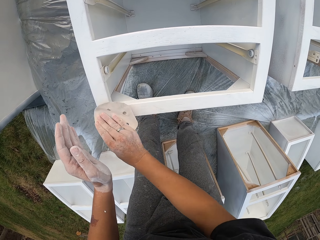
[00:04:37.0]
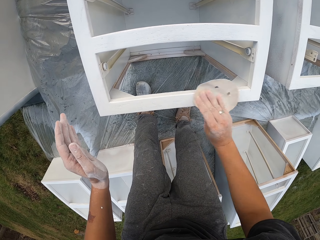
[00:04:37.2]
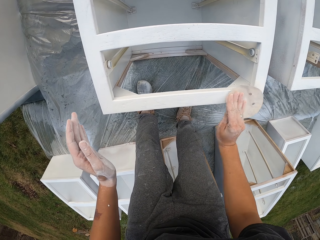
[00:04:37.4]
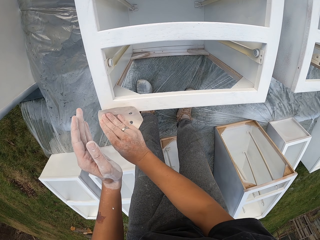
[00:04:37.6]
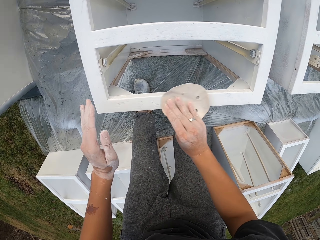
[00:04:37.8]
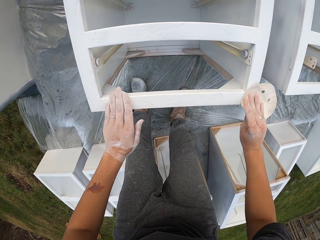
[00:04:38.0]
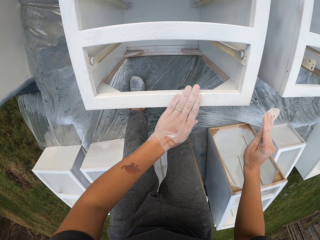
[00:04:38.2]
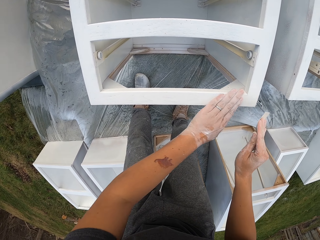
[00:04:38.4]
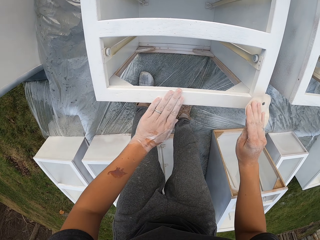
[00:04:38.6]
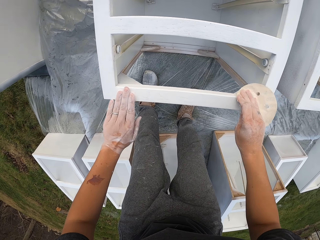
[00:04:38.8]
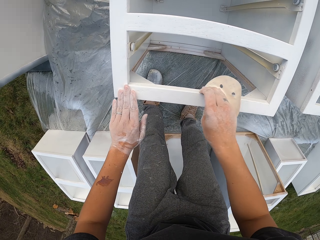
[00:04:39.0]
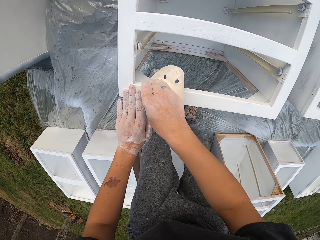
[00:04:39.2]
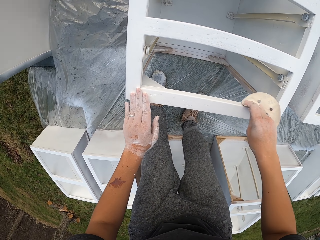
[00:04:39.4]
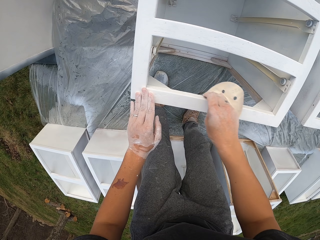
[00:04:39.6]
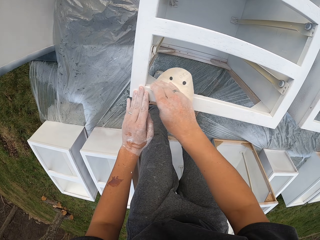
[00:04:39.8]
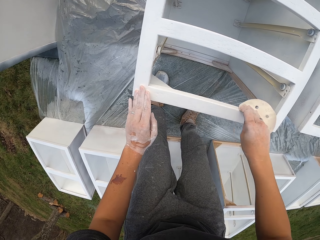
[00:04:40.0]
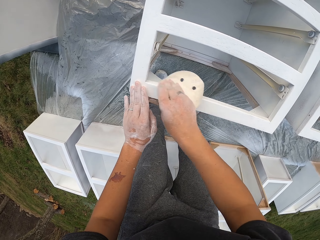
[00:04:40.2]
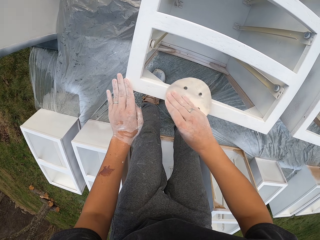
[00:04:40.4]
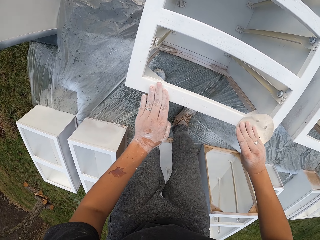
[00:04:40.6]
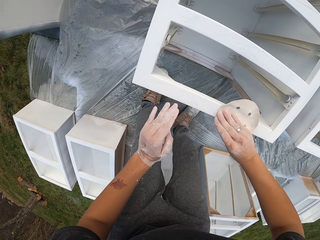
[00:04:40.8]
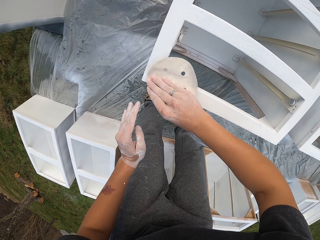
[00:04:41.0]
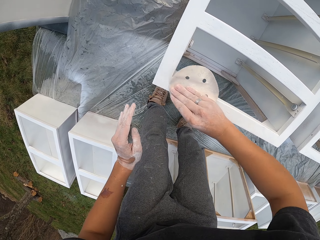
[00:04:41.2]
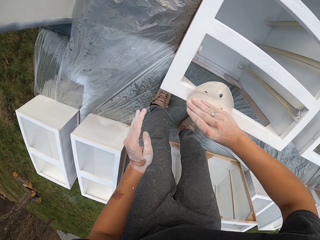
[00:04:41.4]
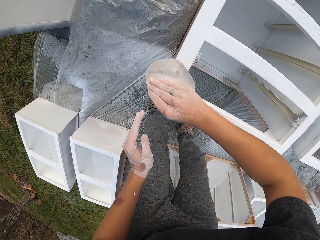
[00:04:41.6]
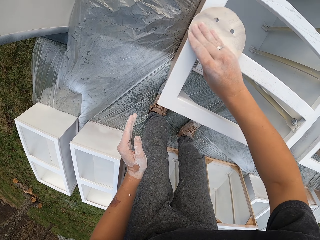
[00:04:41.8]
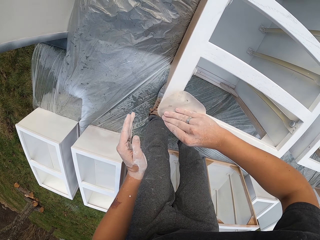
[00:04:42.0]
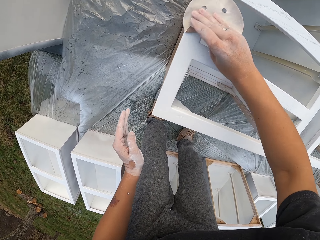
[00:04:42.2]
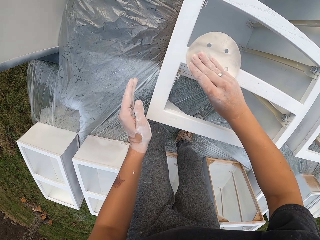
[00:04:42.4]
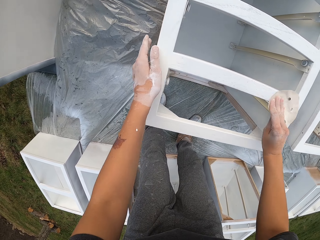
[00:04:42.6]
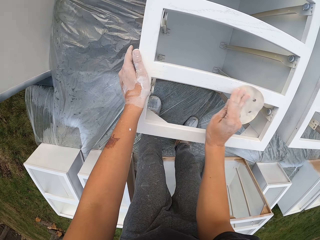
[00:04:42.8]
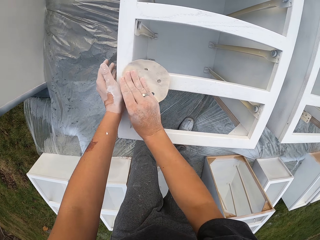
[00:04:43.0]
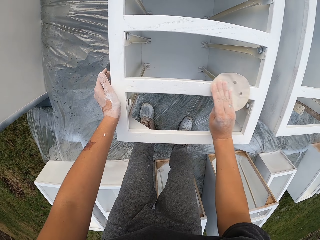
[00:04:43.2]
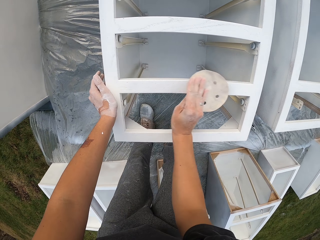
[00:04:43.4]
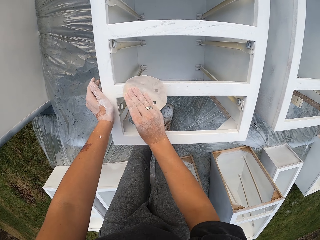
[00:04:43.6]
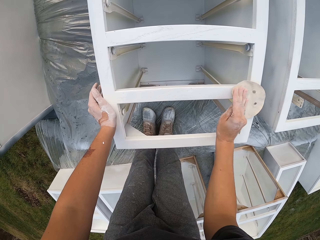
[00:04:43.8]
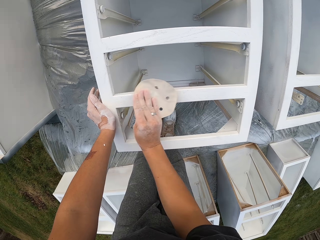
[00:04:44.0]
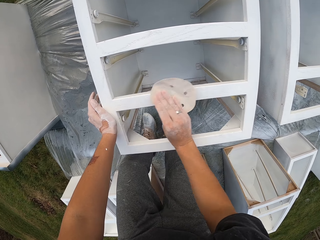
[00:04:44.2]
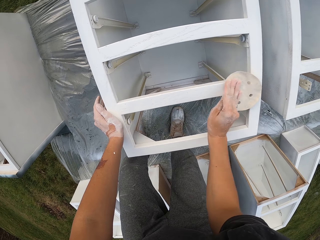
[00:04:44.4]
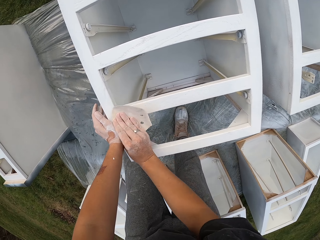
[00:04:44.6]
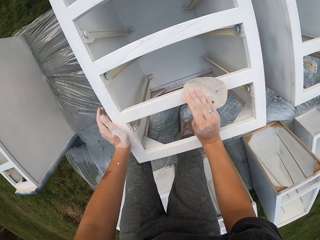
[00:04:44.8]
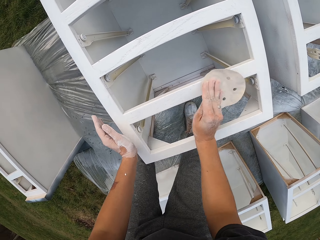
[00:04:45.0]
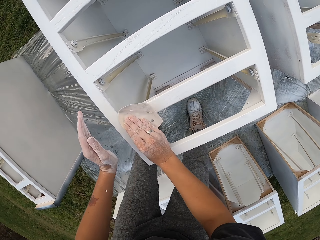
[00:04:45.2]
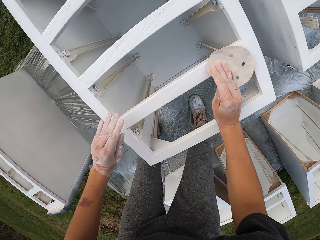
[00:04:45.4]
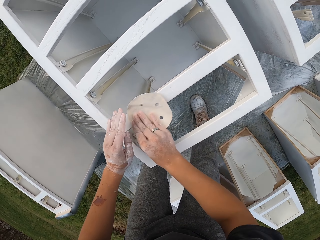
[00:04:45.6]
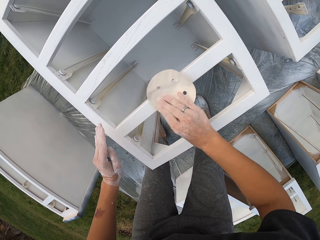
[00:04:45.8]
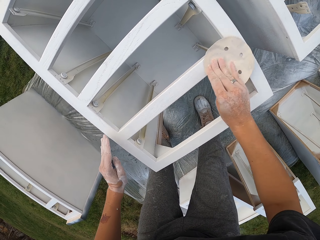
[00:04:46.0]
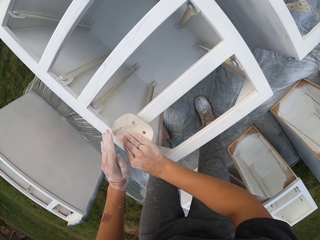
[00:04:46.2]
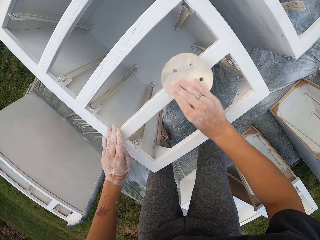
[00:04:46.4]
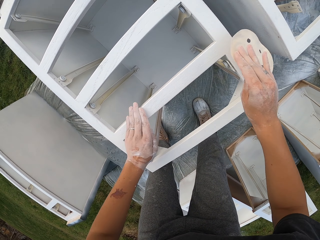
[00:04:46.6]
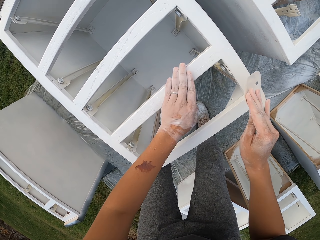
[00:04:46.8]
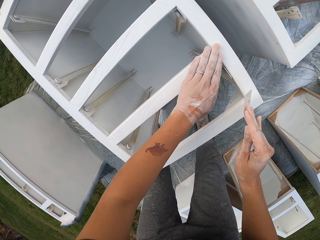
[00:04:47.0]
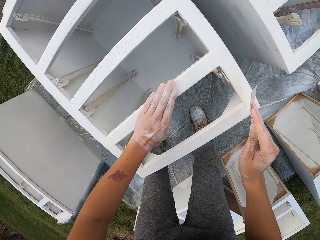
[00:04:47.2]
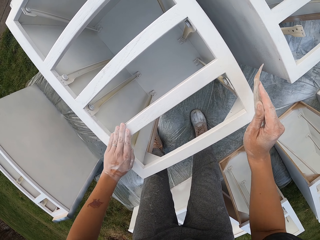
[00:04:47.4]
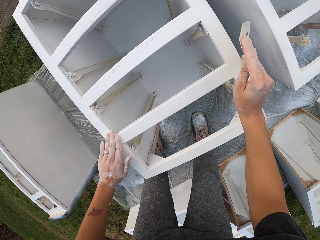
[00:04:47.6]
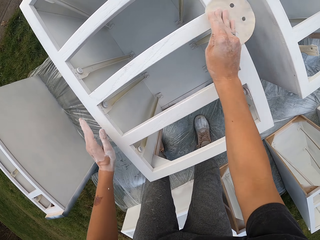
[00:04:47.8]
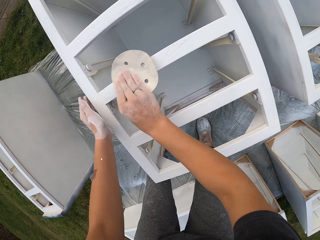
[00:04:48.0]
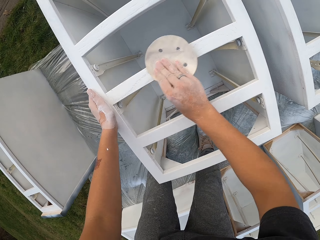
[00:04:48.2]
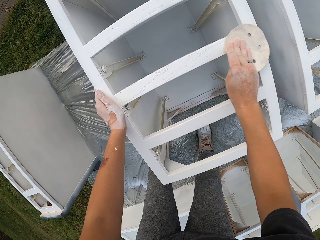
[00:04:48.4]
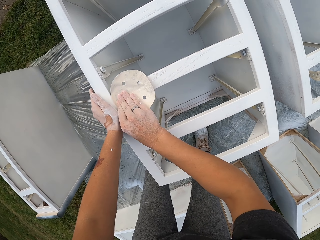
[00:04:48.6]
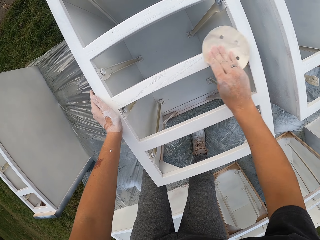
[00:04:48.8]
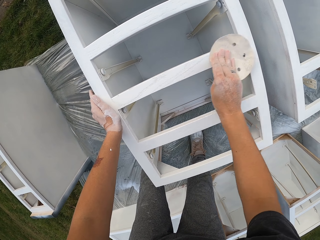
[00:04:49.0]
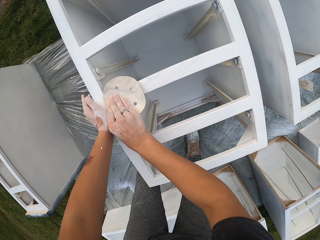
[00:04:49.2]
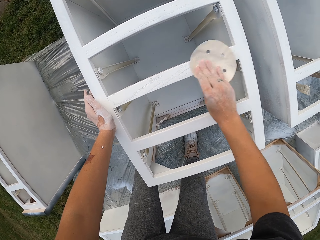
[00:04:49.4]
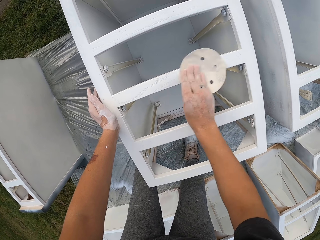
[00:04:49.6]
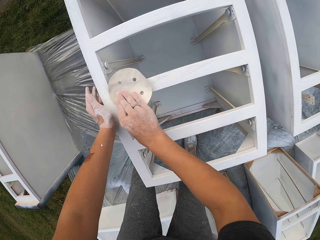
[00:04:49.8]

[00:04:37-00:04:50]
The camera wearer touches the structure or drawer with the left hand. They smoothen the structure with a sandpaper. They lift the left hand. They smoothen the structure with a sandpaper. They wipe the drawer with the hand. They touch the structure with the left hand. They smoothen the structure with a sandpaper.

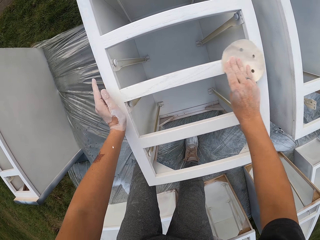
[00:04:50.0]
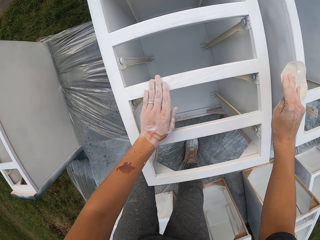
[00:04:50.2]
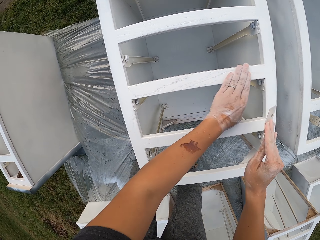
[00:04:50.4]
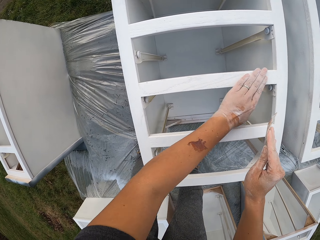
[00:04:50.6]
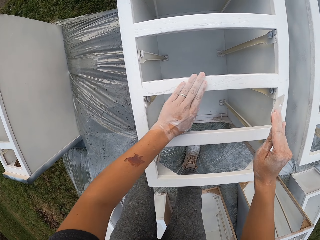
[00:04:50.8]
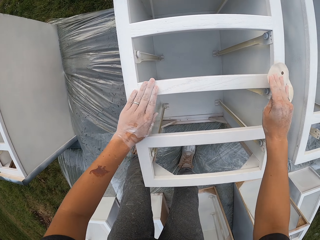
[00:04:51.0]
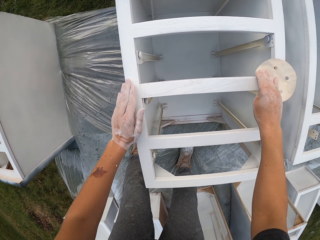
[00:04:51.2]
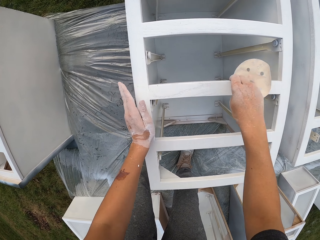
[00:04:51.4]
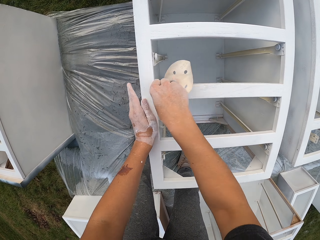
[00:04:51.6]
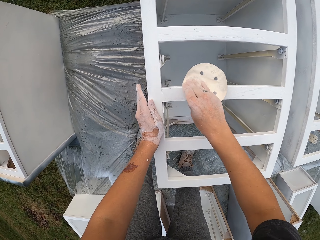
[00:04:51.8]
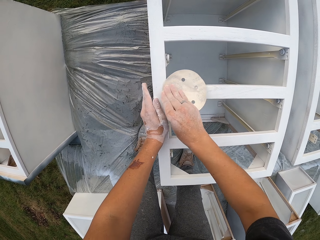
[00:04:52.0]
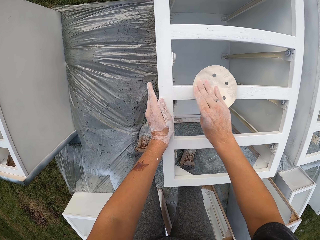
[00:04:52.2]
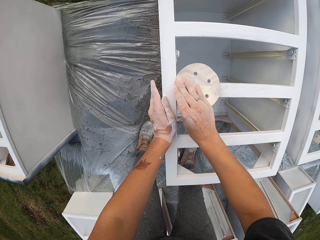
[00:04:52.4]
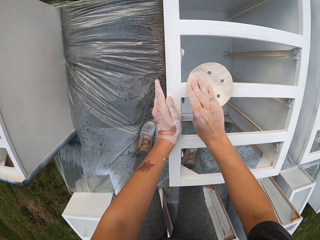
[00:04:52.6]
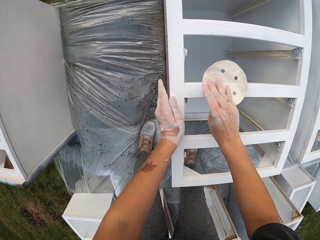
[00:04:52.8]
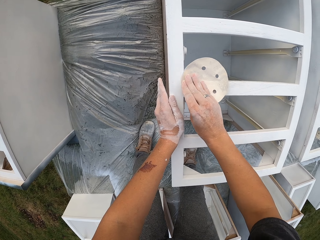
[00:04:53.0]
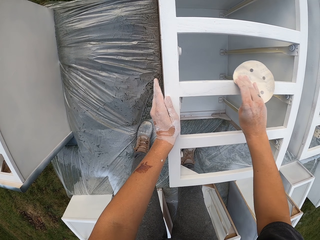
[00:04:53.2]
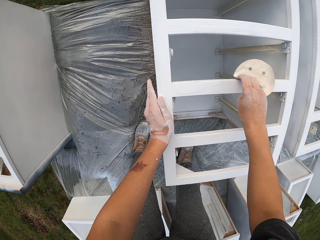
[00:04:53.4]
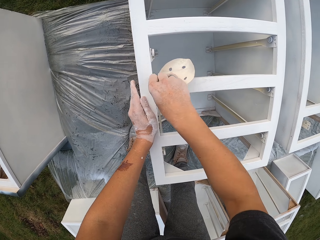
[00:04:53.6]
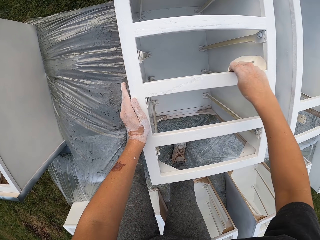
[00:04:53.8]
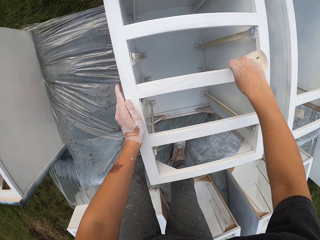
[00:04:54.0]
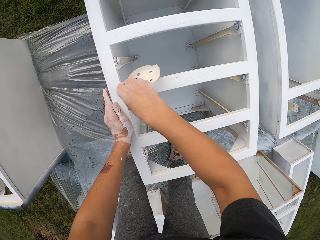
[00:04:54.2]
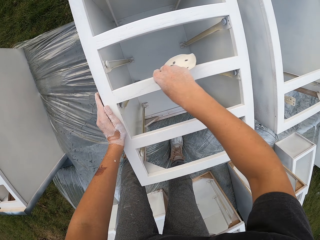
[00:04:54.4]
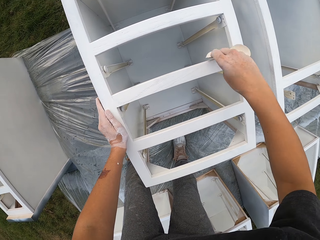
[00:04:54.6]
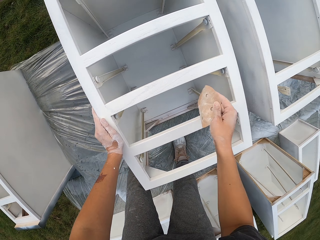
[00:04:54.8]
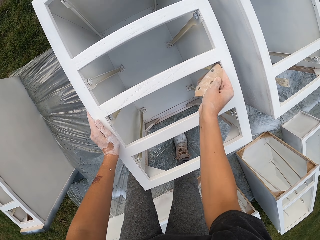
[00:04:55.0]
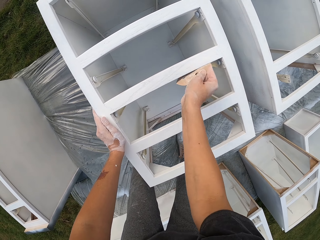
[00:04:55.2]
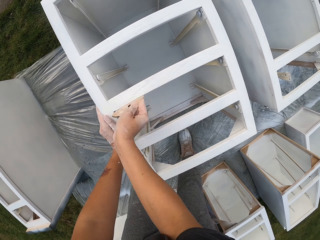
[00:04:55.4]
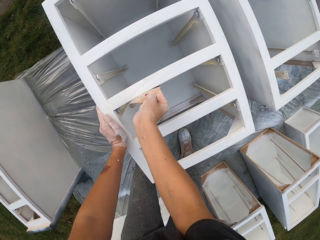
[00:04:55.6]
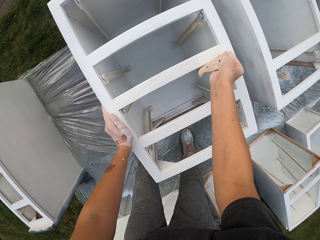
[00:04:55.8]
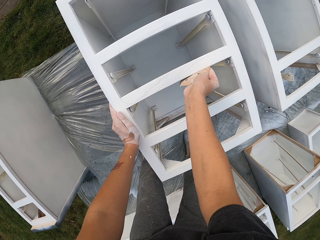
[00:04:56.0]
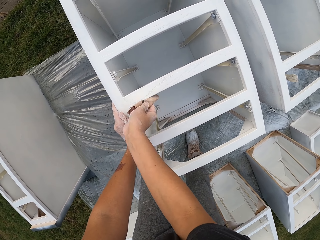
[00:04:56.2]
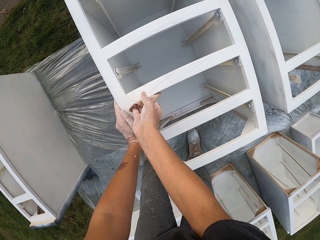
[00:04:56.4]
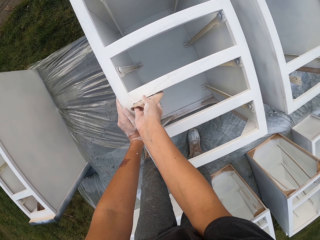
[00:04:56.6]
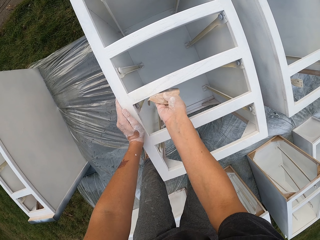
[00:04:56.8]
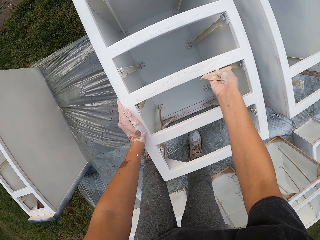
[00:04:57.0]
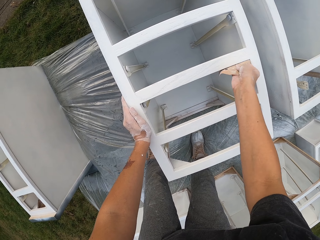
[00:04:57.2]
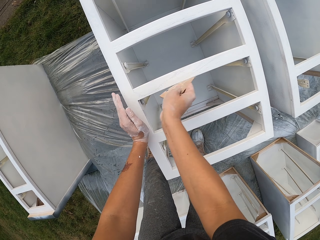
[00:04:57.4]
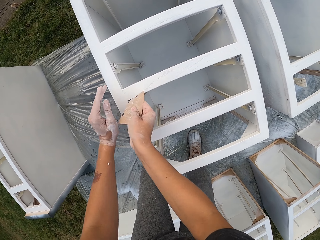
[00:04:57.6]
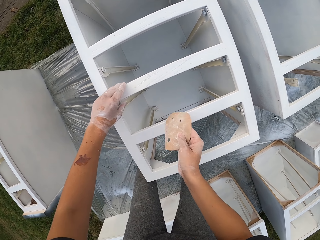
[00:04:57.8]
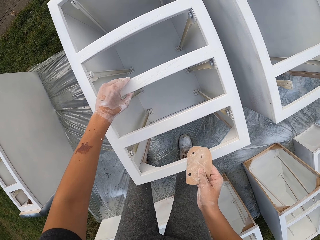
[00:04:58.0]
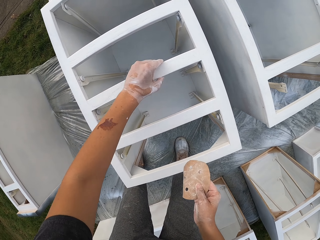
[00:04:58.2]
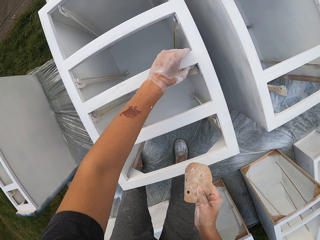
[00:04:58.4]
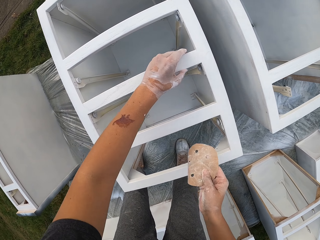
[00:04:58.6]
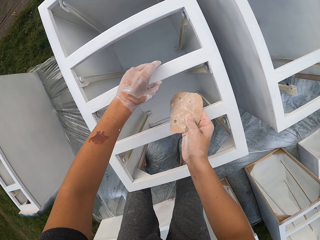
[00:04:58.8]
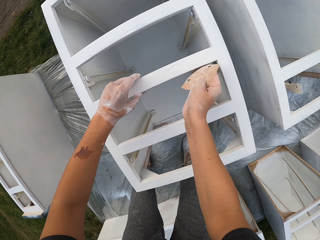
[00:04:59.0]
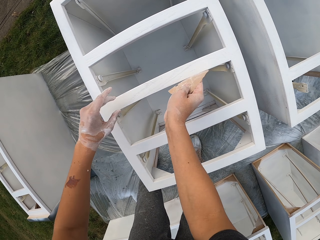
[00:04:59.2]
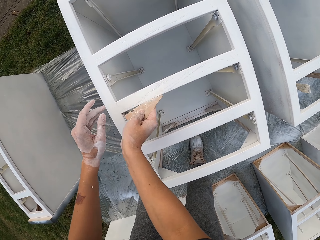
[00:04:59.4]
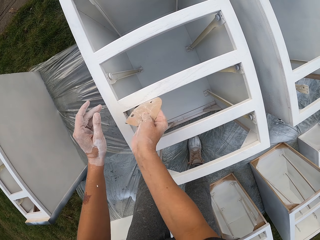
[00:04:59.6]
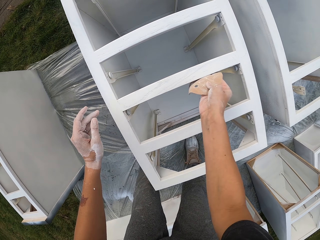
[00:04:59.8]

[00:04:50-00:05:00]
The camera wearer touches the structure or drawer with the left hand. They wipe the drawer with the hand. They smoothen the structure with a sandpaper. They touch the structure with the left hand. They wipe the drawer with the hand. They smoothen the structure with a sandpaper.
